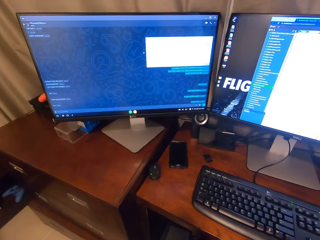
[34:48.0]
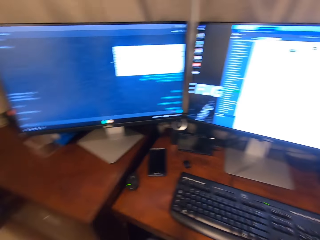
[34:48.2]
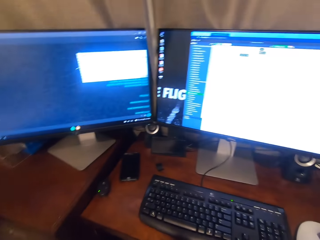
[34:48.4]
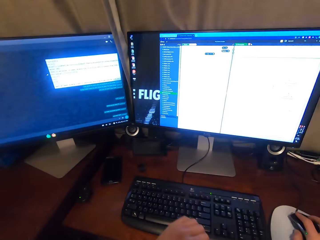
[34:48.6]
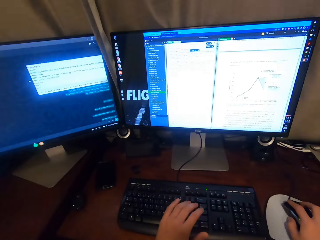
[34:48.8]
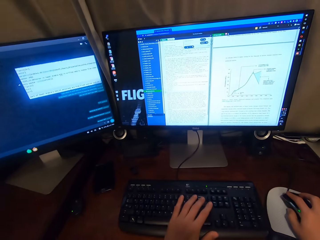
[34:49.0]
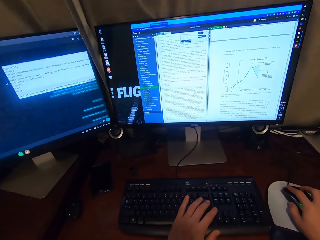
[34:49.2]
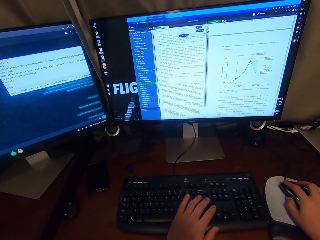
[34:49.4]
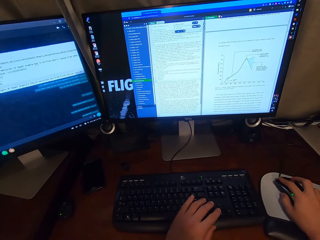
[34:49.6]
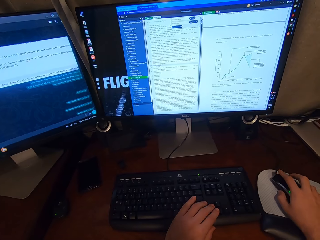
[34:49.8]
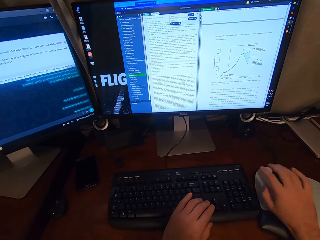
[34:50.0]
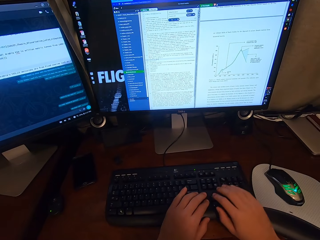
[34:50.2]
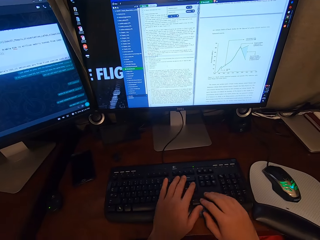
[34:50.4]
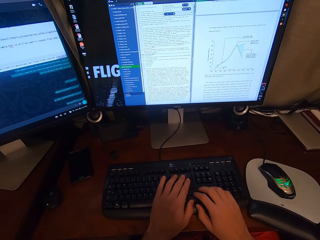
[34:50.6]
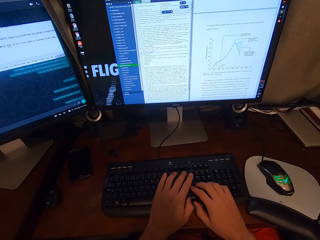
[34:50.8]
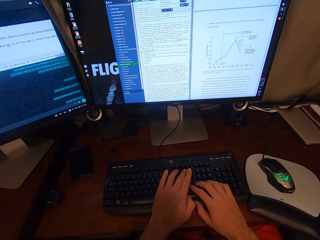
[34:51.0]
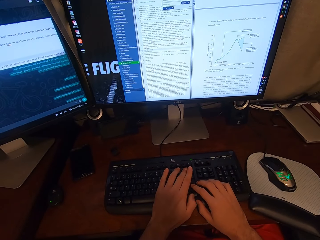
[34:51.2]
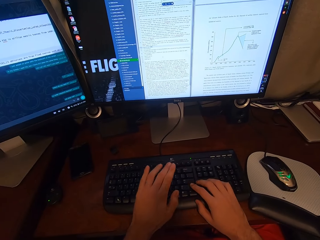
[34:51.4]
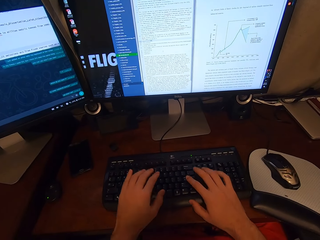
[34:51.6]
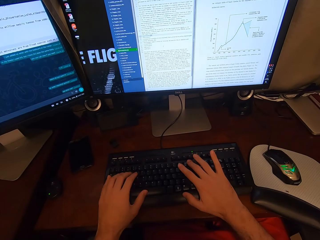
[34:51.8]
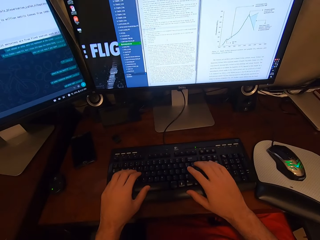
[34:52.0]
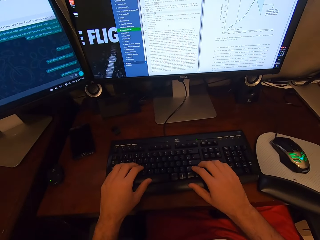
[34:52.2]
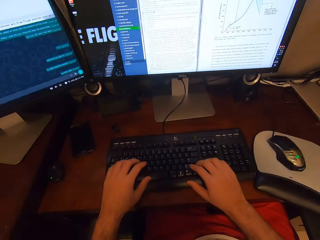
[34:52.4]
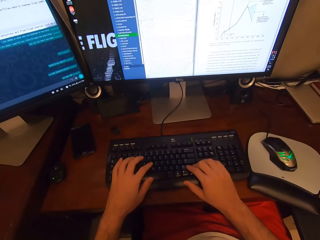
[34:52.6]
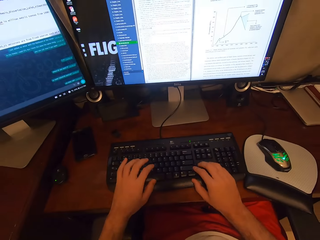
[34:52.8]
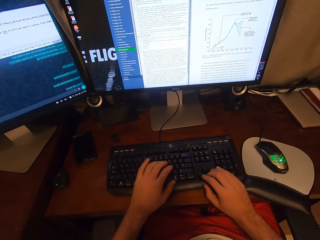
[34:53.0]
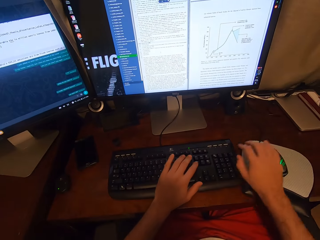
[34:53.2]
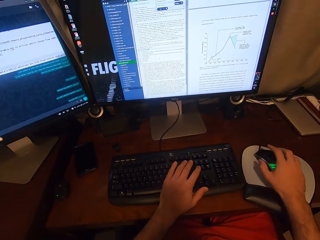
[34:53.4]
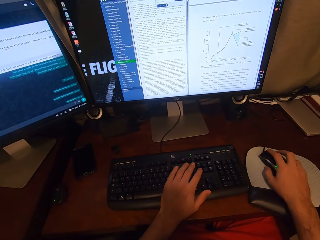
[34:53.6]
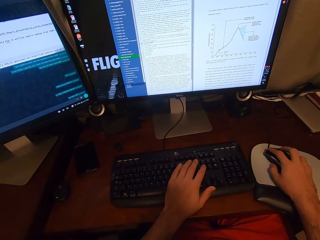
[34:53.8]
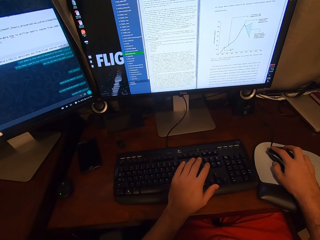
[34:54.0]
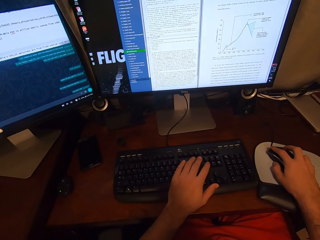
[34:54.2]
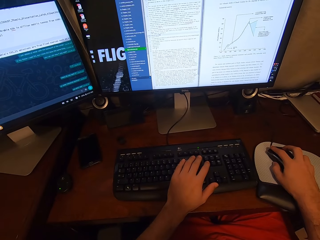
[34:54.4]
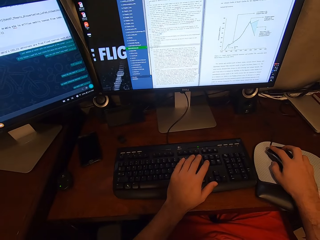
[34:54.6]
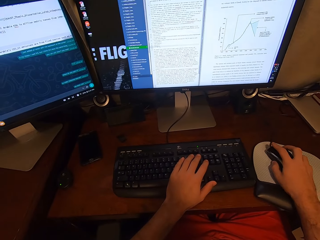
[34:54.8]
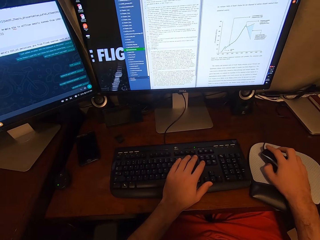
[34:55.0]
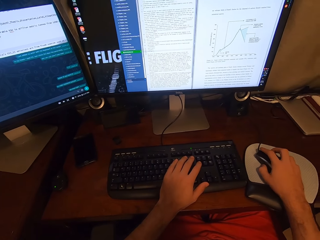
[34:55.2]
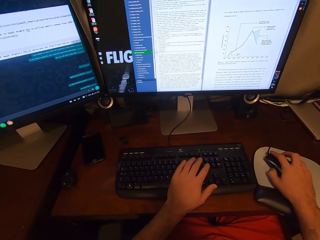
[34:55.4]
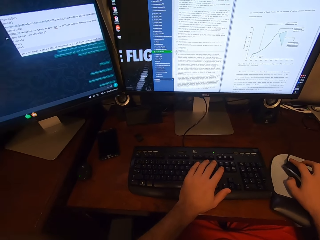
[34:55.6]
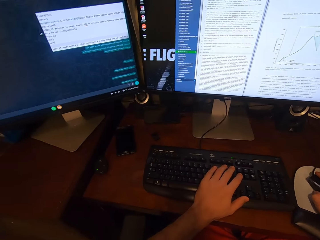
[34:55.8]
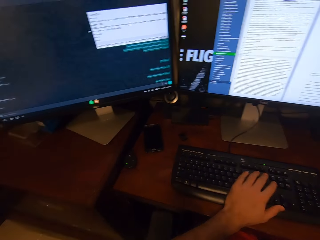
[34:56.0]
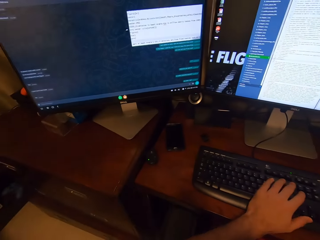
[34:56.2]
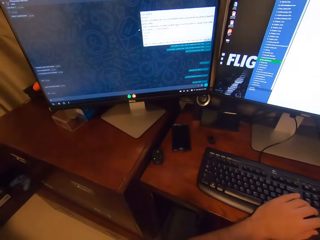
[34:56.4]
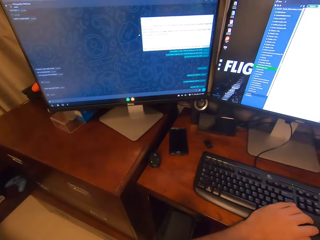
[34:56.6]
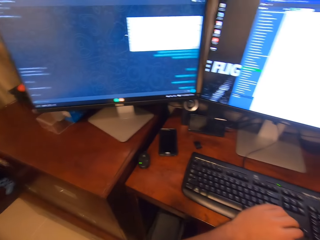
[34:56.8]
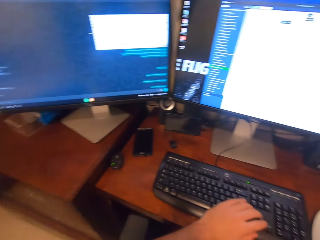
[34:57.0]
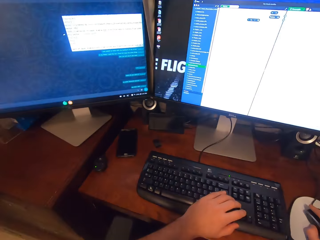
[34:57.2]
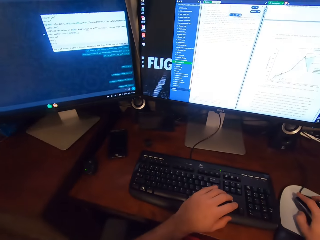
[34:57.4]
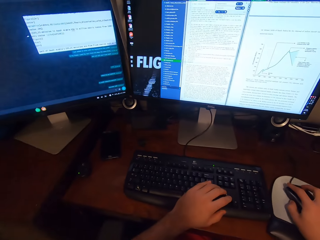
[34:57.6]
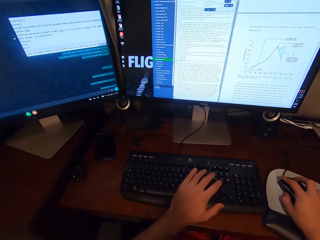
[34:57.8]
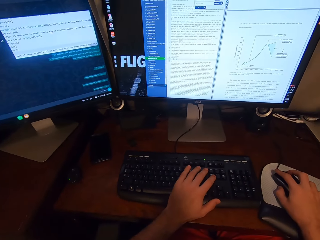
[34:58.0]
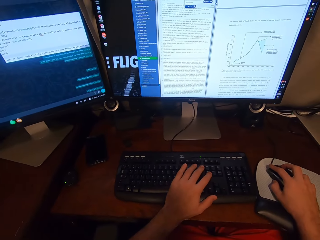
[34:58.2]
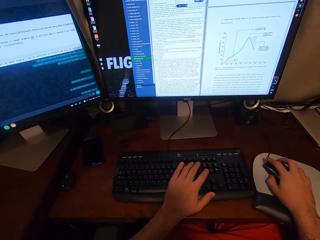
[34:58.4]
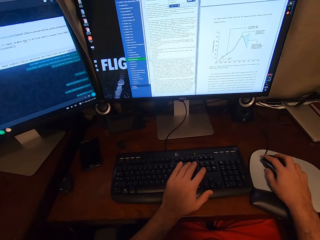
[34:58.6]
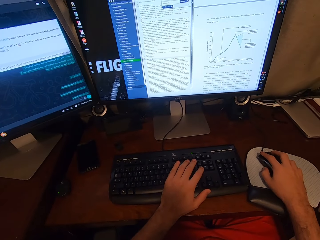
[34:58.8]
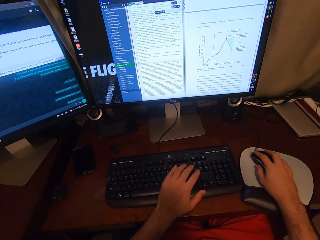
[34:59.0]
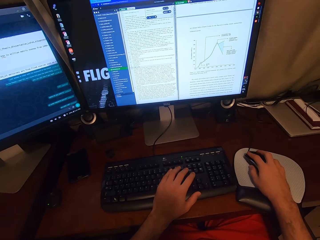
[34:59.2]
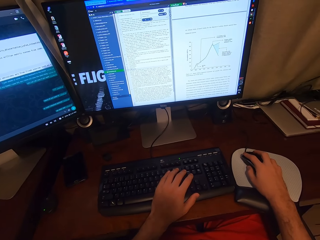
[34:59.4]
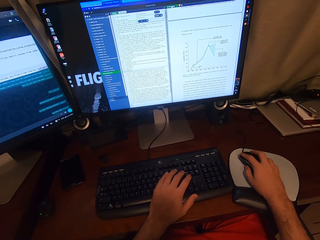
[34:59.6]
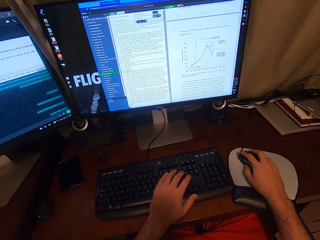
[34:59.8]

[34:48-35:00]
The camera wearer types on the keyboard attached to the desktop computer with his left hand. He types on the keyboard attached to the desktop computer with his hands. He clicks on the USB mouse attached to the desktop computer with his right hand. He scrolls the computer.

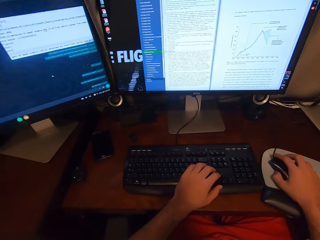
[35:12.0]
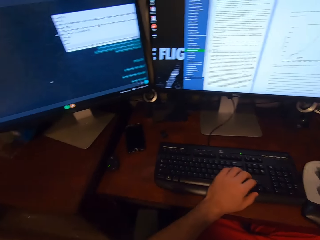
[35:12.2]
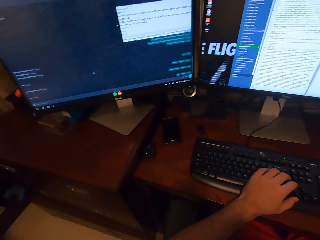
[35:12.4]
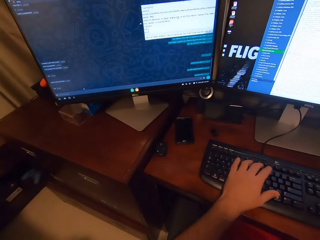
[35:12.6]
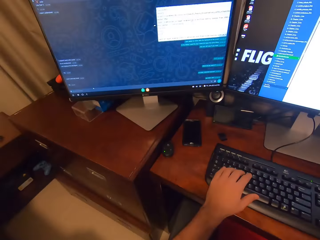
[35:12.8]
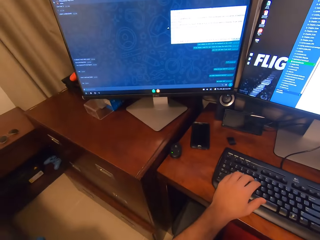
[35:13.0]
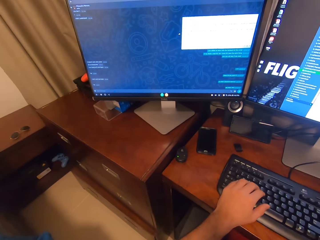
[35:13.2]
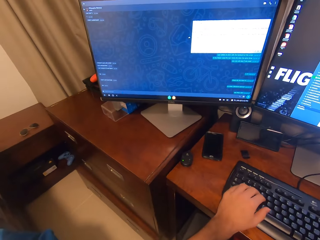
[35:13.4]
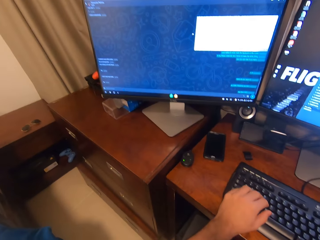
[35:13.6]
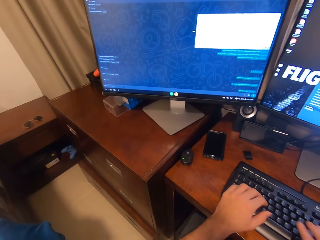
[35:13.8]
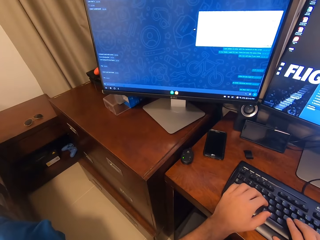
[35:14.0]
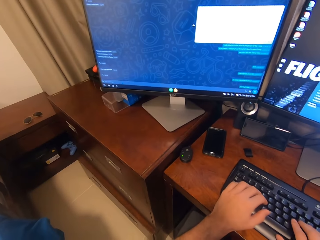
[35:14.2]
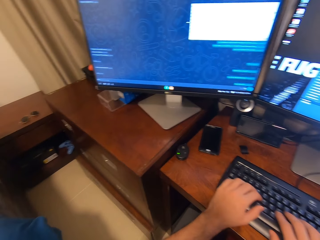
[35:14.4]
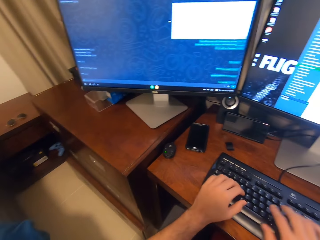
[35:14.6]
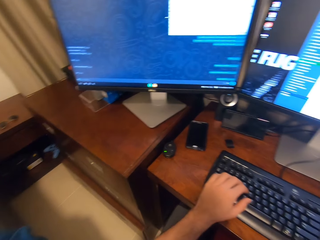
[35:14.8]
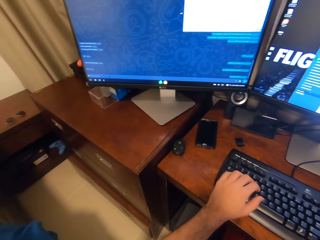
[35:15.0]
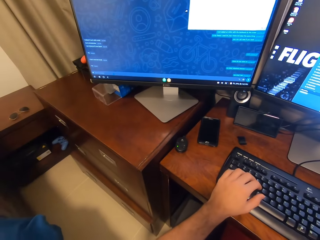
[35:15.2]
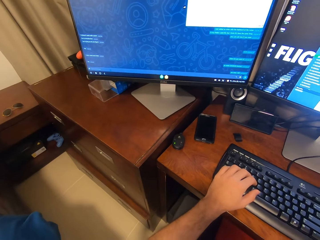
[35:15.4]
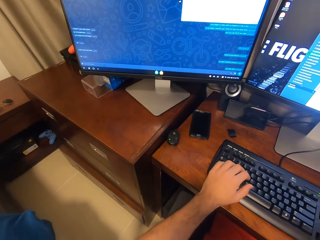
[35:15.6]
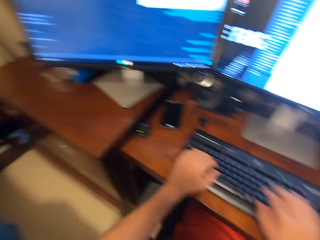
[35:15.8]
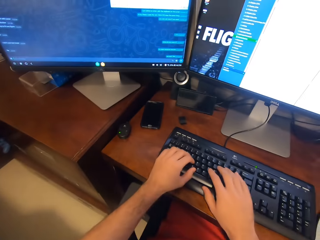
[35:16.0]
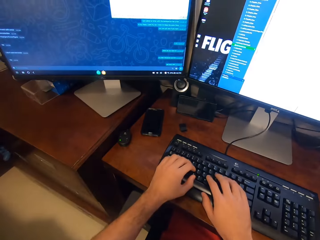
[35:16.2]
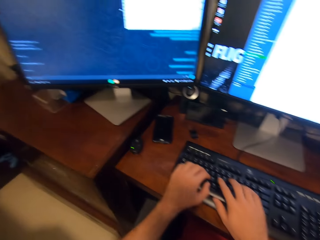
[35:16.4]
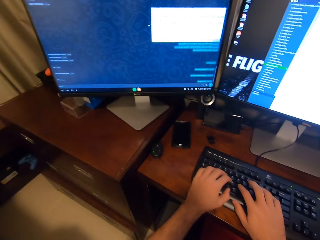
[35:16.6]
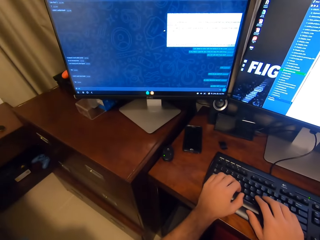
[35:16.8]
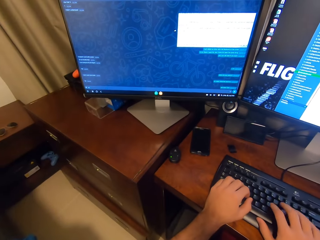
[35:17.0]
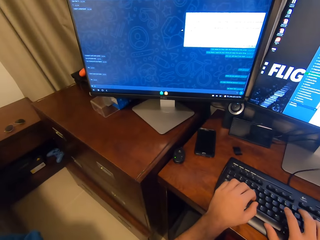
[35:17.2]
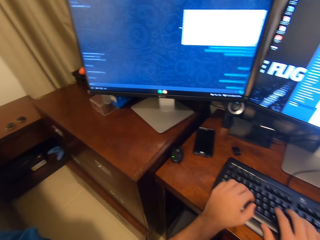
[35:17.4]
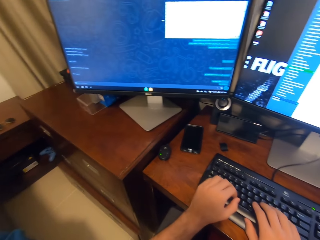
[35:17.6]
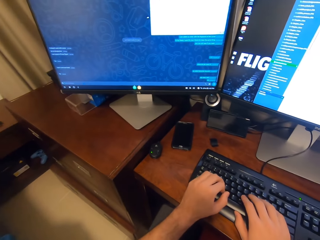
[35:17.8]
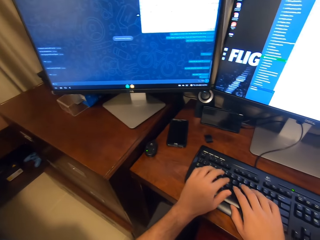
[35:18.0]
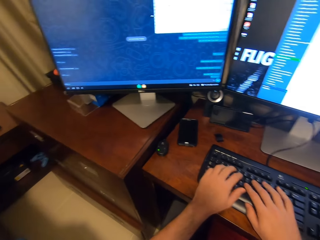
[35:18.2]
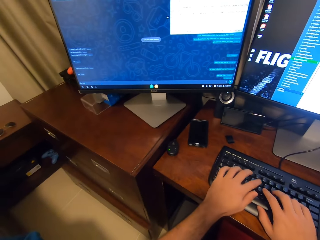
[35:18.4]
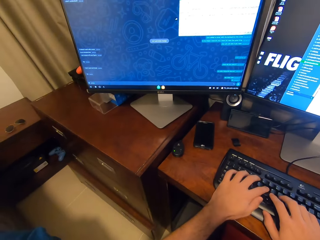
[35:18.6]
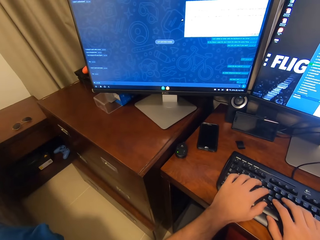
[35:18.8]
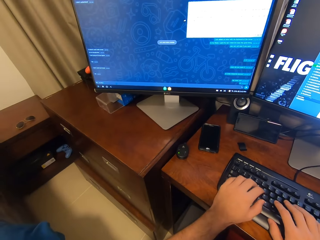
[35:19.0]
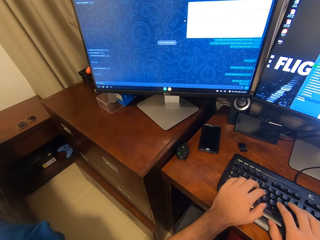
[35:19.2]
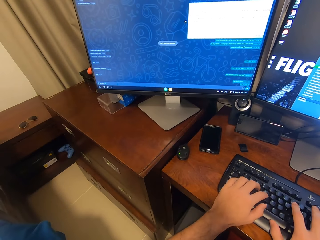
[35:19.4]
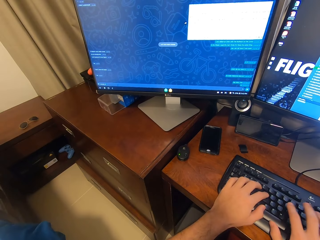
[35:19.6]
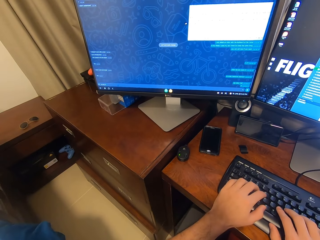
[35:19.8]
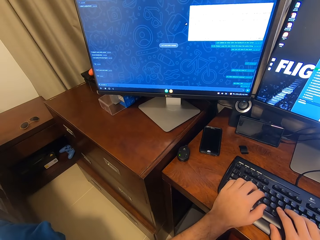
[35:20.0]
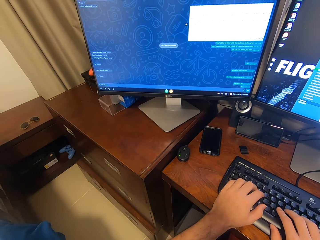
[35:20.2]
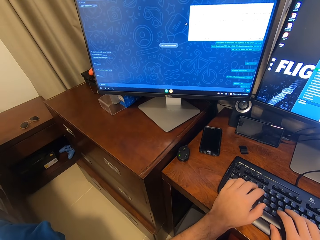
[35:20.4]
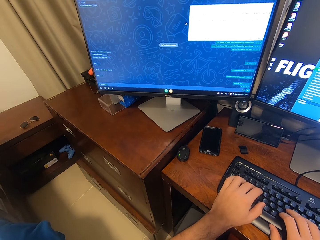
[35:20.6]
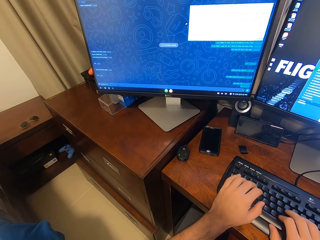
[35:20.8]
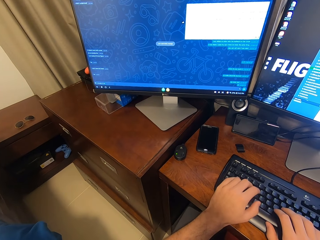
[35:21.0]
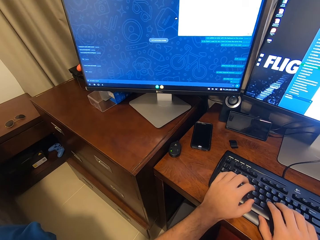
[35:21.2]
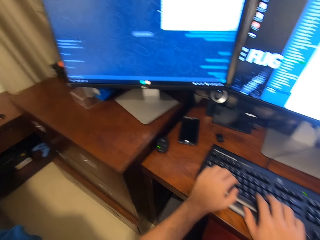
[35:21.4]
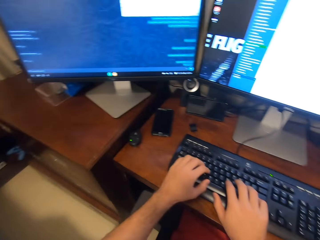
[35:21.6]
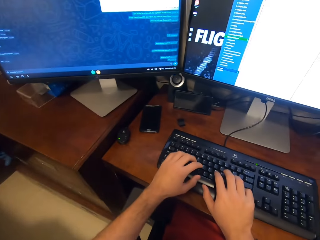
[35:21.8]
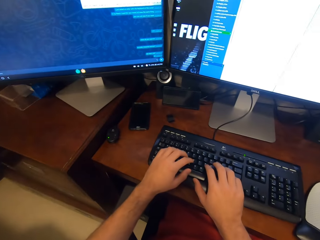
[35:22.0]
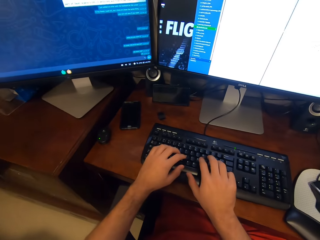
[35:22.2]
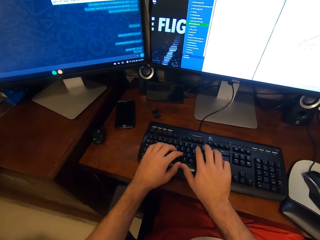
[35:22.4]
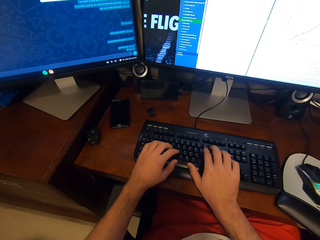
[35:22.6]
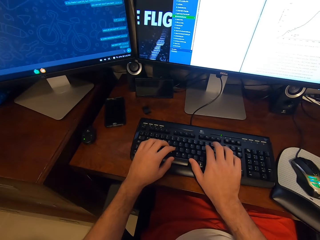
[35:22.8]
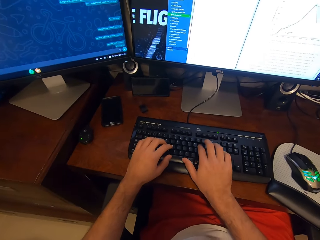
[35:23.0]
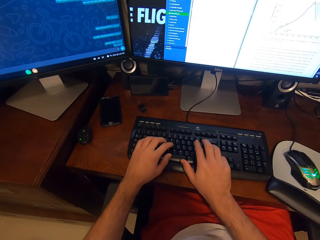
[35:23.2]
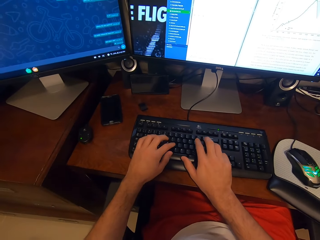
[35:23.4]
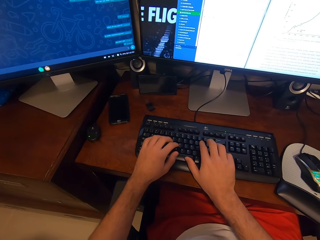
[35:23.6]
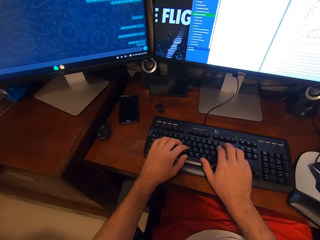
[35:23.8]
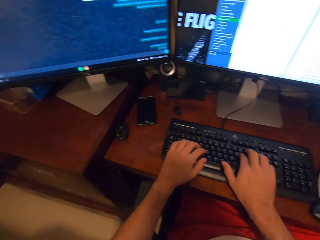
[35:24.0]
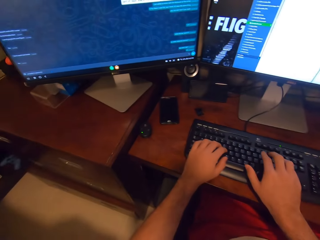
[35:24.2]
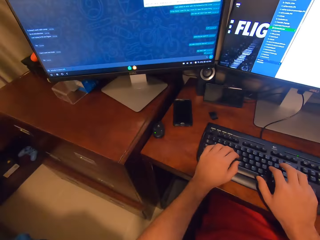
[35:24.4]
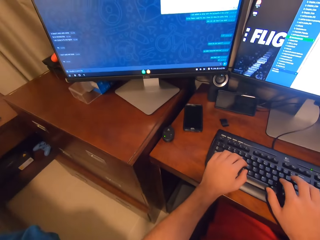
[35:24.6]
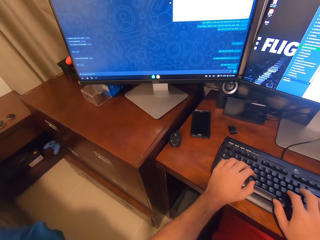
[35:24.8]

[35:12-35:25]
The camera wearer places his left hand on the keyboard attached to the desktop computer. He types on the keyboard attached to the desktop computer with his hands. He clicks on the USB mouse attached to the desktop computer with his right hand. He types on the keyboard attached to the desktop computer with his hands.
